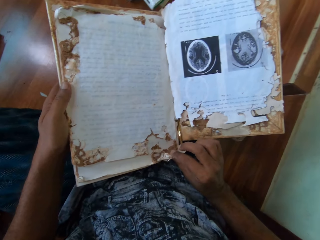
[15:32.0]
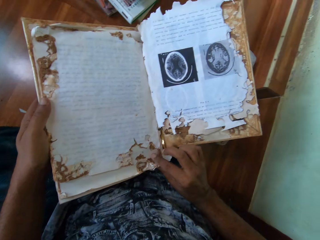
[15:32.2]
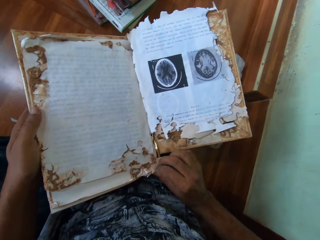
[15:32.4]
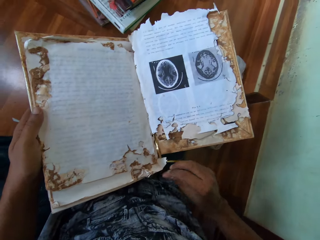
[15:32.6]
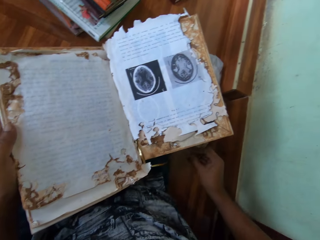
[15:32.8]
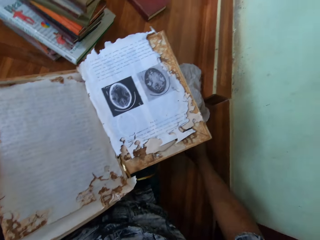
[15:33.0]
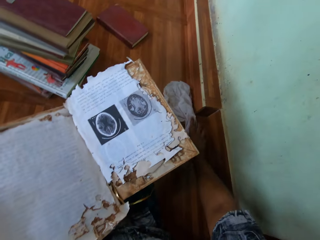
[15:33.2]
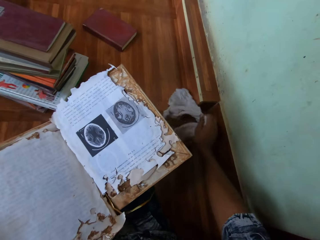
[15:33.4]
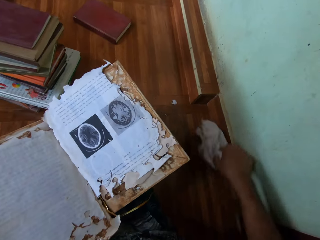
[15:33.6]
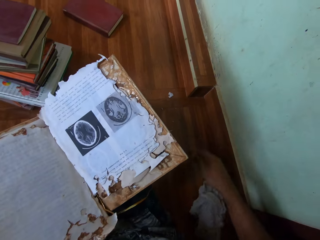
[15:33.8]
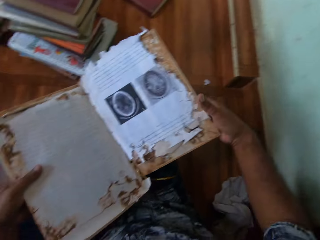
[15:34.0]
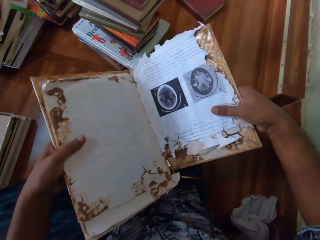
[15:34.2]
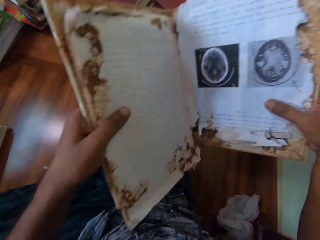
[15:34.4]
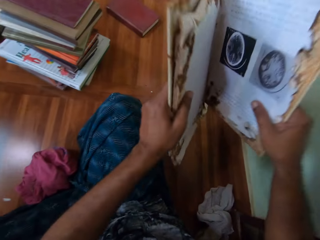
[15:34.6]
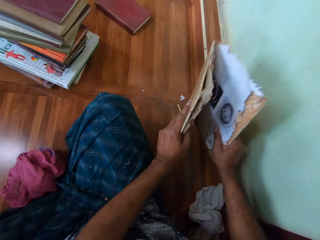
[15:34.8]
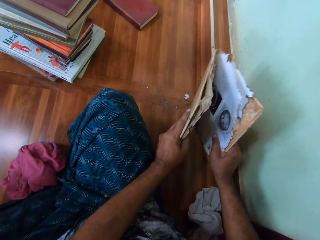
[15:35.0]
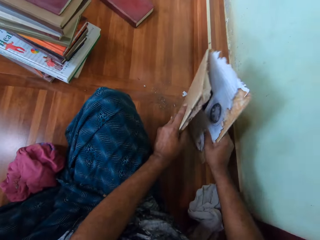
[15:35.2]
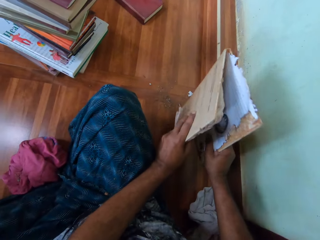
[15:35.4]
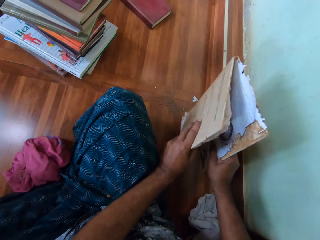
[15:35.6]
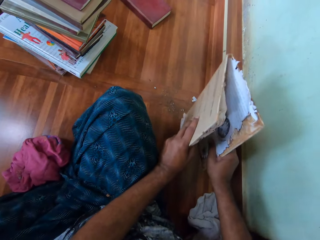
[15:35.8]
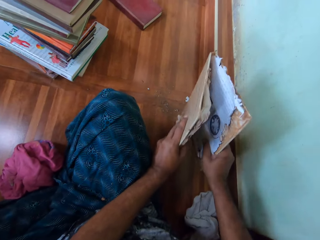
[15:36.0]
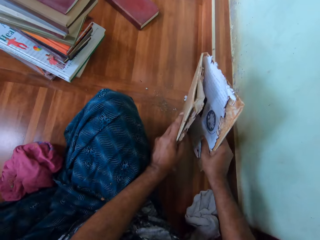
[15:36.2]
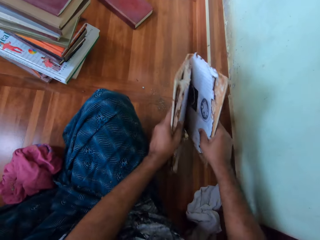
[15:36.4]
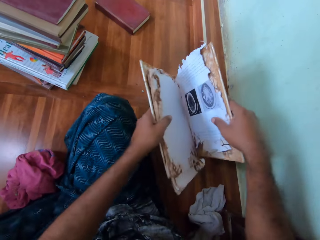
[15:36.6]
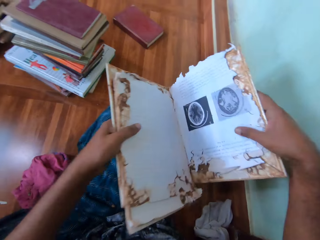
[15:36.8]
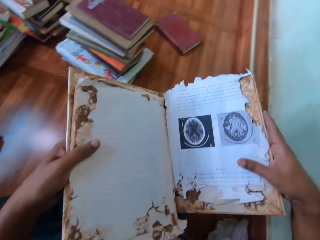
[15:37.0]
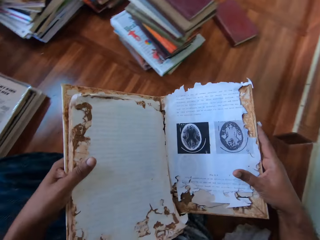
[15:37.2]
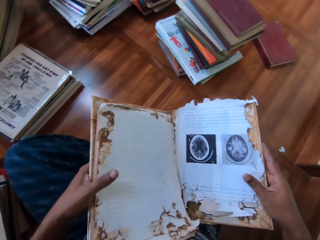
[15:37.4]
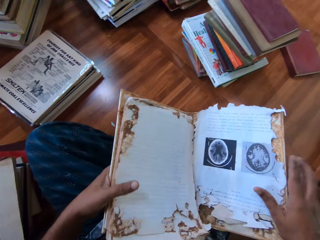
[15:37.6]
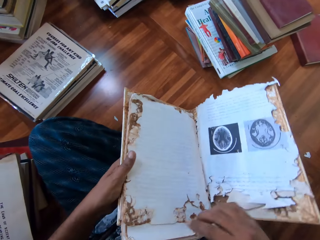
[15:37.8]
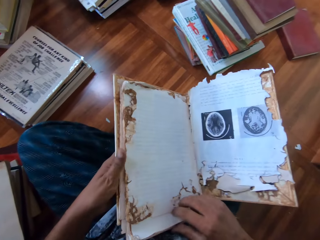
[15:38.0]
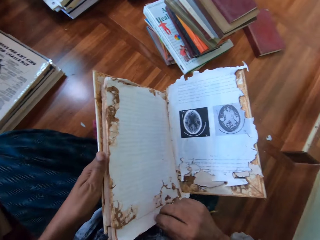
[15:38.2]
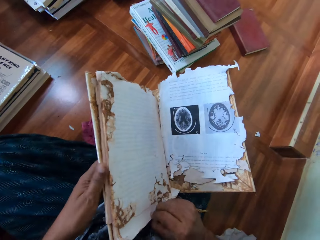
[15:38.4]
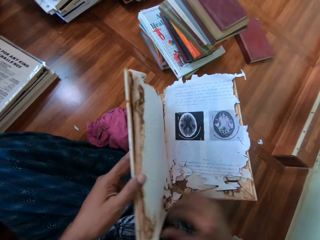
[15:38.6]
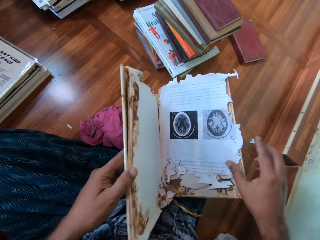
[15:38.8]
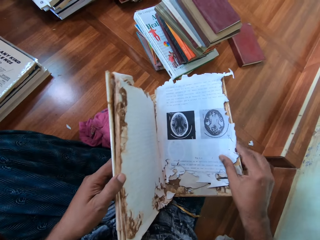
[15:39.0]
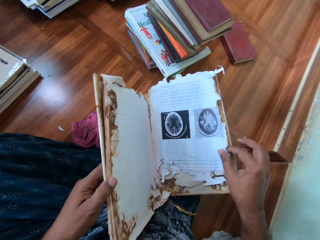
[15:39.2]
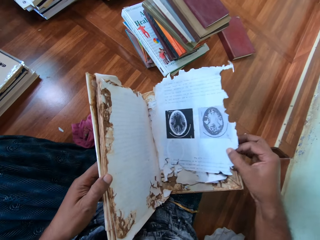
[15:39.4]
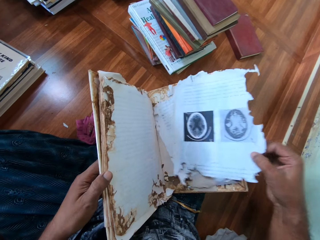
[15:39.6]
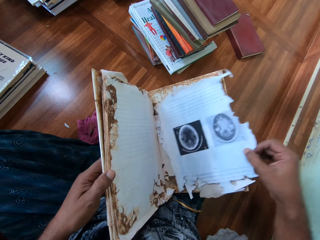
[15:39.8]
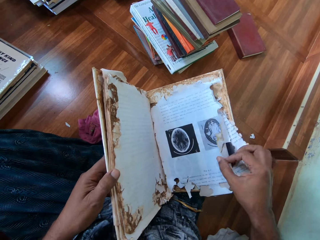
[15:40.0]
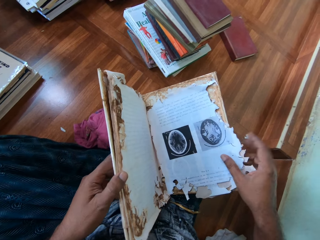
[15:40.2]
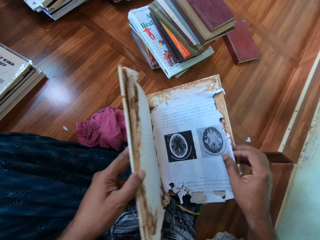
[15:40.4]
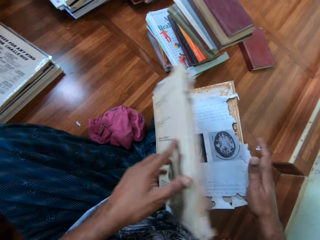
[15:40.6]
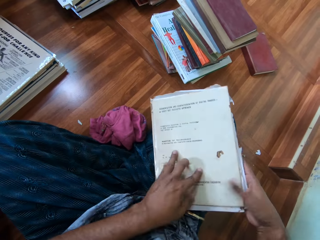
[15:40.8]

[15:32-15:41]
The camera wearer clears the page. He pulls his hand off the page. He picks up a rag on the floor with his right hand. He drops the rag on the floor with his right hand. He holds the book with both hands. He raises the book with both hands. He aligns the book pages. He dusts the book on the floor with both hands. He reads the book. He drops the book on his lap with his right hand. He holds the page. He pulls his hand off the page. He picks up a page. He touches the sheet with his right hand. He puts the page in the book.

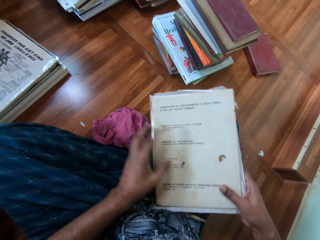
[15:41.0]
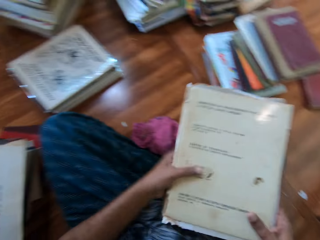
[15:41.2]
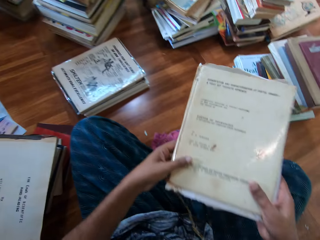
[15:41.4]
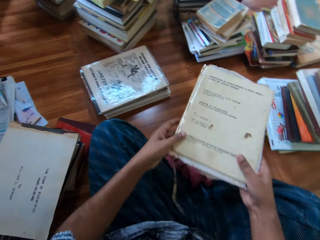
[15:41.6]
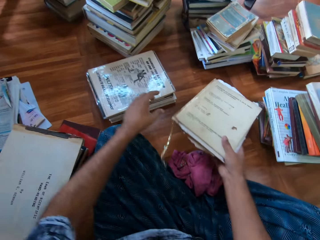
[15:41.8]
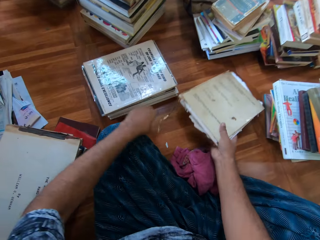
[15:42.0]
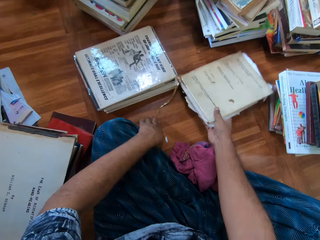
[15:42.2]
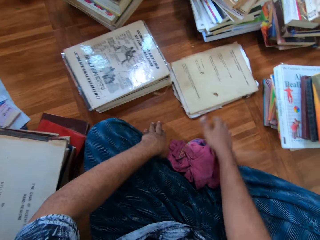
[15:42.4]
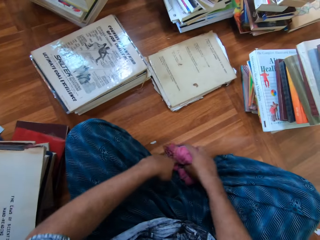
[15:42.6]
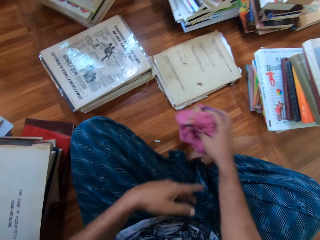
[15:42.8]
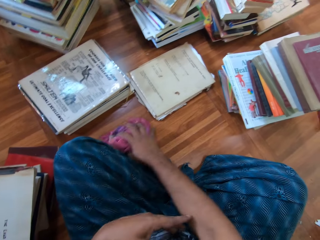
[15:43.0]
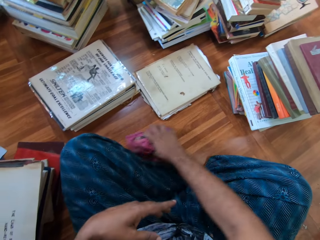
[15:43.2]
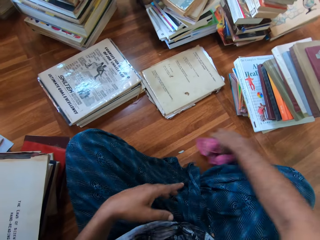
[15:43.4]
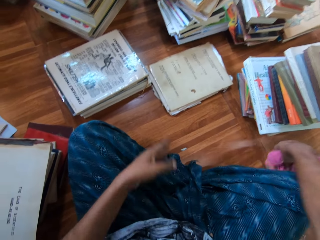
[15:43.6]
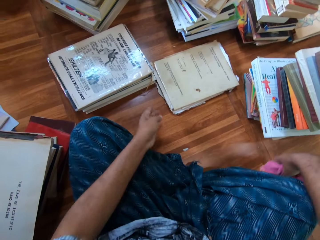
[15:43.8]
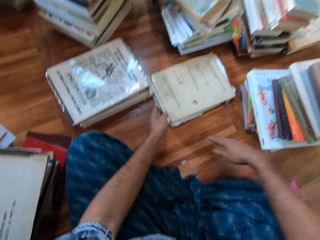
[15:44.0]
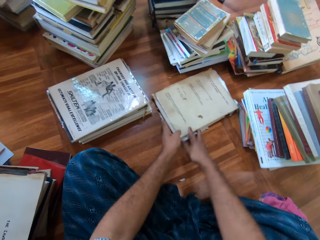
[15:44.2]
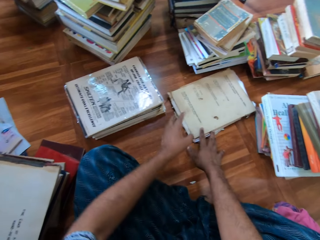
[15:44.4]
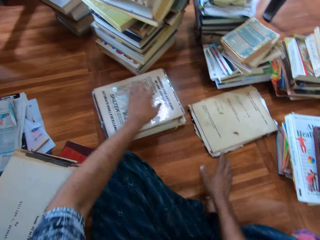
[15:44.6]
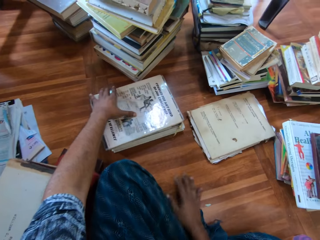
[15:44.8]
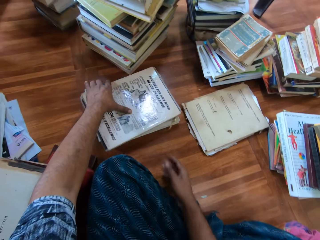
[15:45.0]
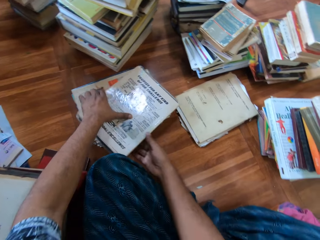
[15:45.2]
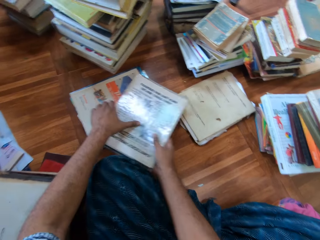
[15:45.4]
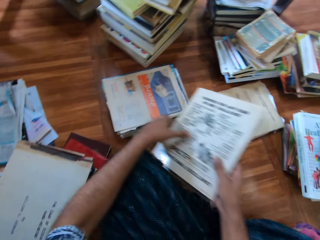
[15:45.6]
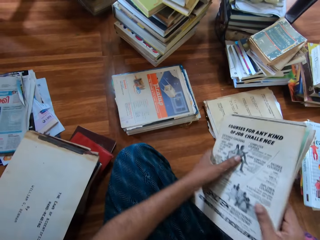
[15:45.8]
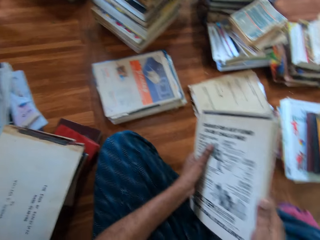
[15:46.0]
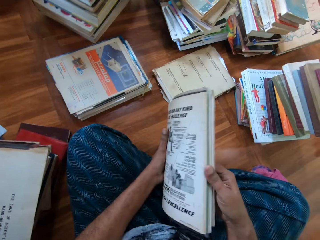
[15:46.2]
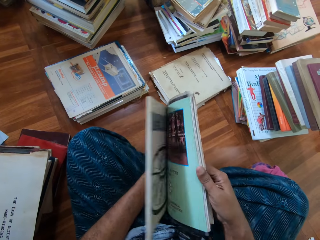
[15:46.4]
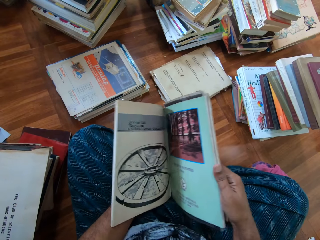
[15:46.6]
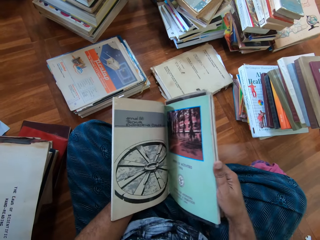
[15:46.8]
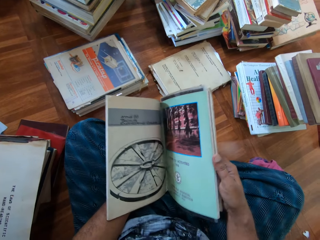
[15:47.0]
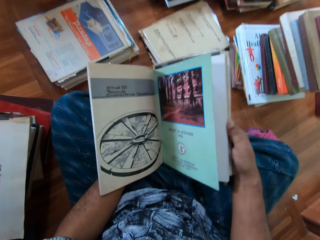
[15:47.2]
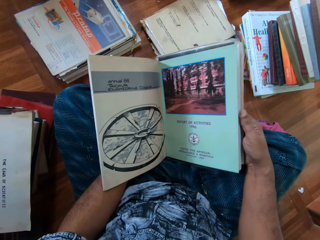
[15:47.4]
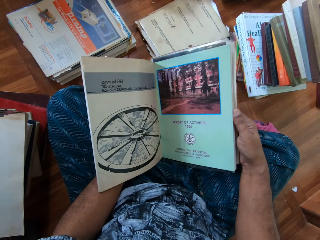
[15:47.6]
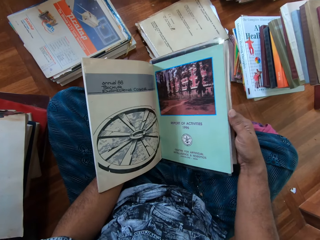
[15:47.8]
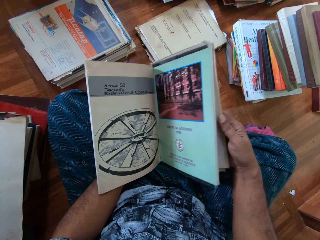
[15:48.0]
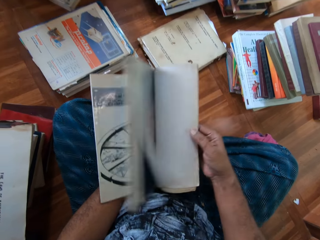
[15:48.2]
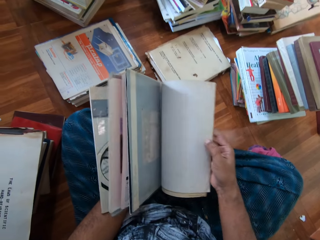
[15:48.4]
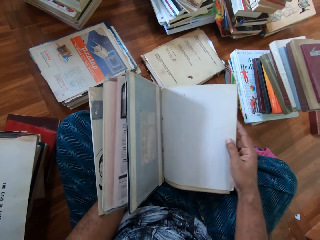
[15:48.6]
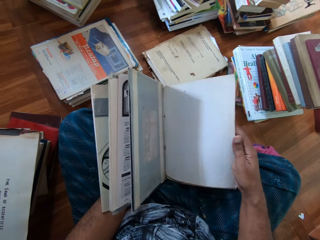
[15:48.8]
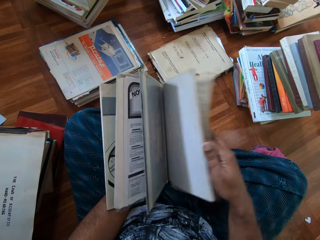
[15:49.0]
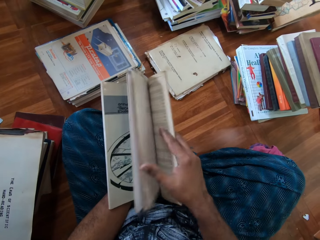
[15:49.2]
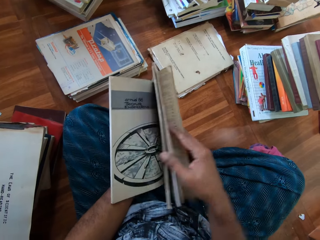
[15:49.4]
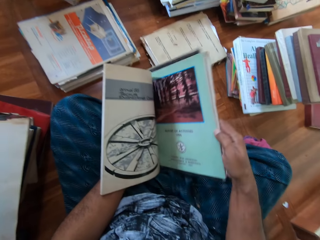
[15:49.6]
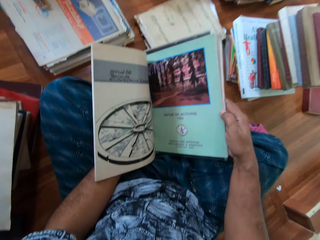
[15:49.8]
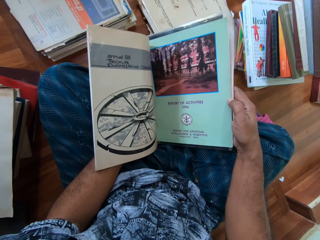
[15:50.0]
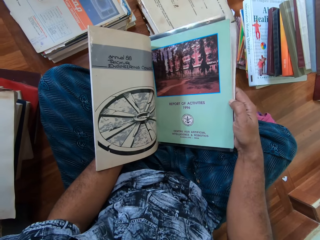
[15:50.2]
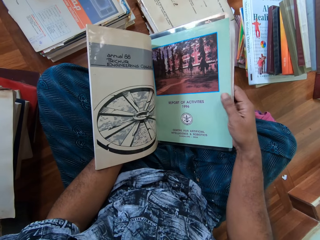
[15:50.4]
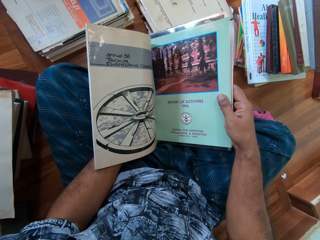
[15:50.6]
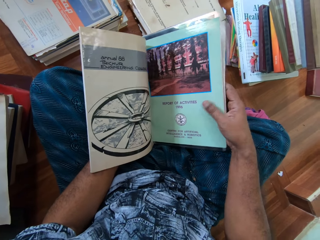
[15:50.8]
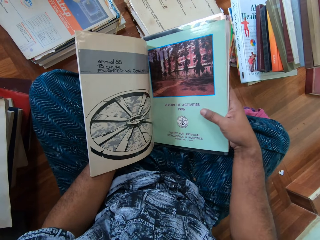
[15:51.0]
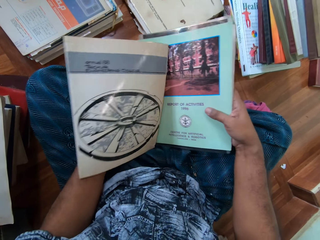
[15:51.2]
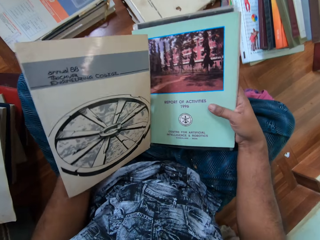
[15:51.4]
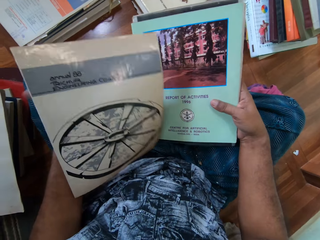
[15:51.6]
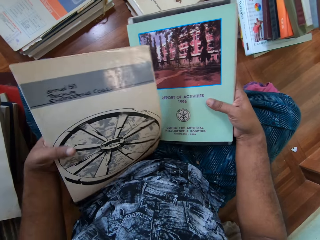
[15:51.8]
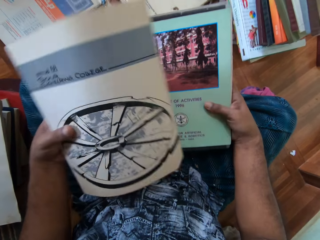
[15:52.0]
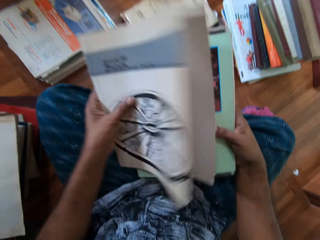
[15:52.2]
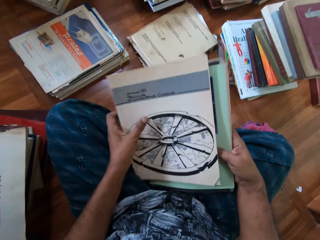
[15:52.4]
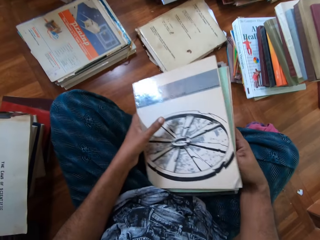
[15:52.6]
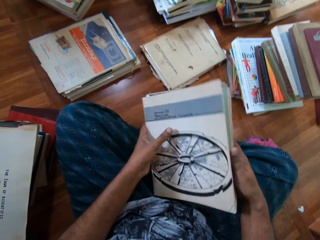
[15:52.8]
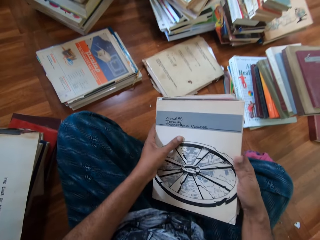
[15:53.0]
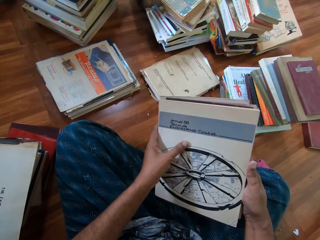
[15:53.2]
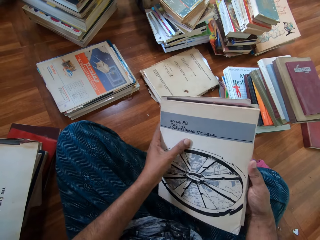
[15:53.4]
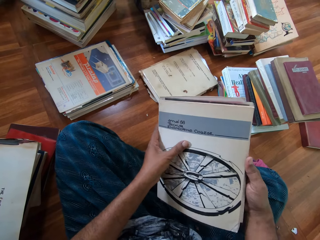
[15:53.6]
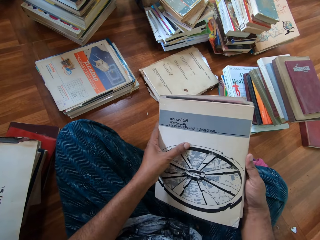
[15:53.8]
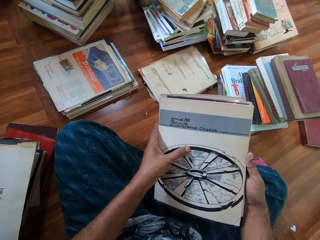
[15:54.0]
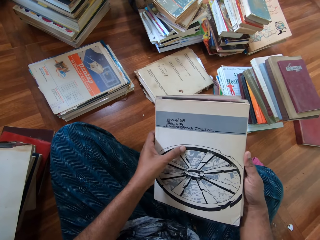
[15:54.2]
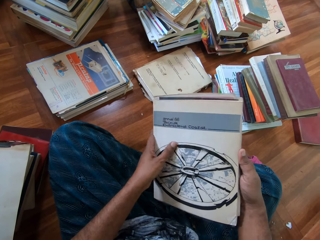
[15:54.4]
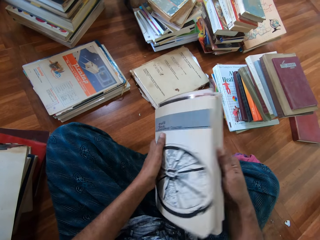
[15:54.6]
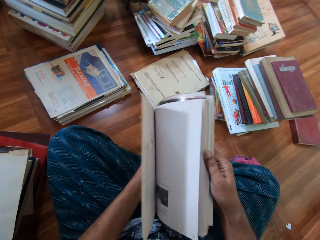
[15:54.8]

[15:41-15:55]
The camera wearer closes the book cover with his left hand. He lifts the book off his leg. He holds the book with both hands. He pulls his hand off the book. He drops the book on the floor with his right hand. He picks up the rag on the floor with his right hand. He cleans the floor with the rag in his right hand. He throws the rag aside. He shifts the book on the floor with both hands. He touches a book on the book on the floor with his left hand. He picks up the book on the book with both hands. He holds the book with both hands. He flips through the book with his right hand. He closes the book. He holds the book with both hands. He puts the book on the book. He holds the book with both hands.
